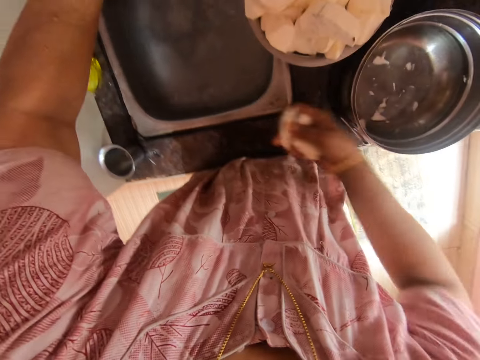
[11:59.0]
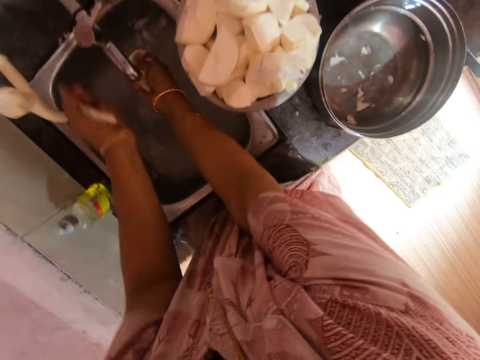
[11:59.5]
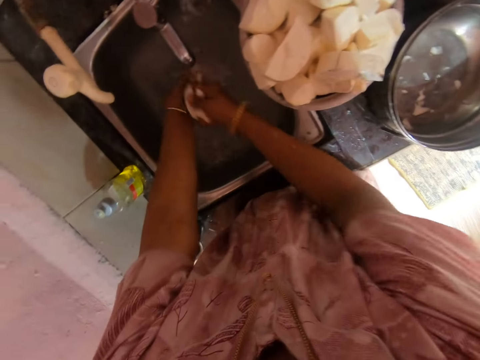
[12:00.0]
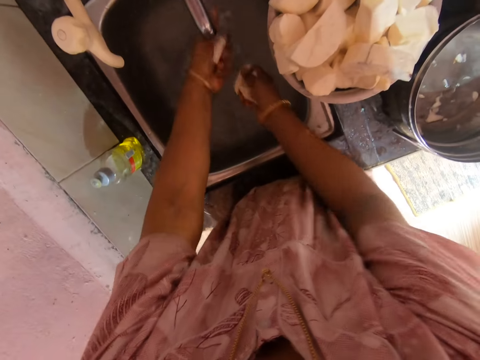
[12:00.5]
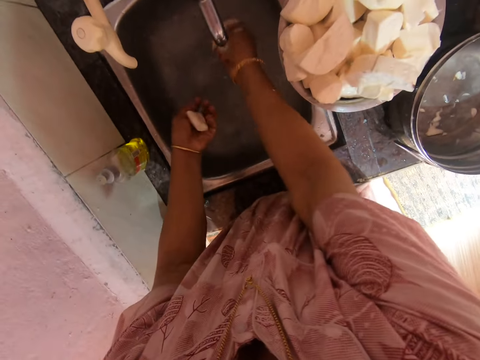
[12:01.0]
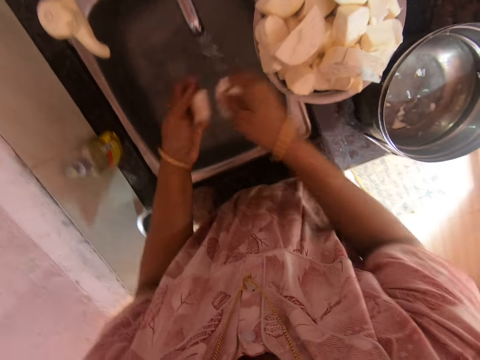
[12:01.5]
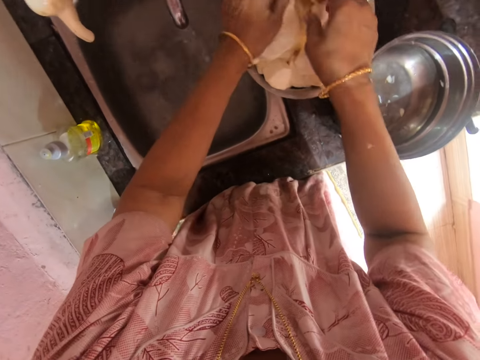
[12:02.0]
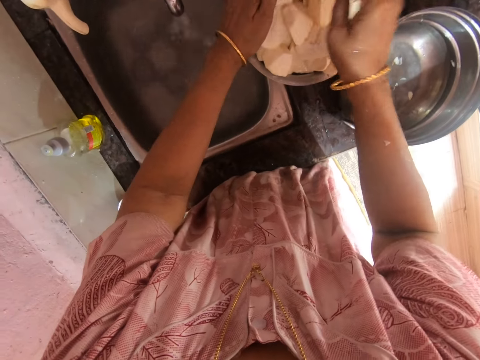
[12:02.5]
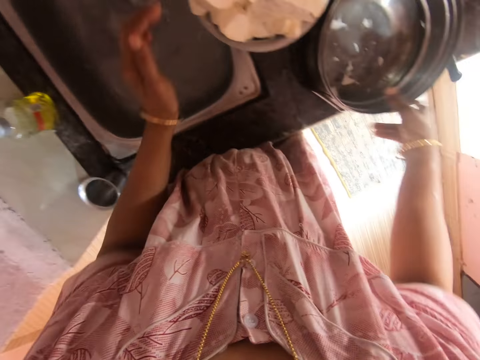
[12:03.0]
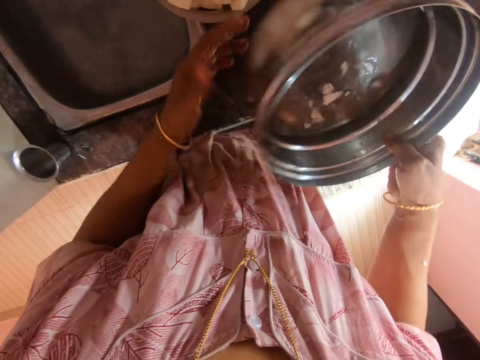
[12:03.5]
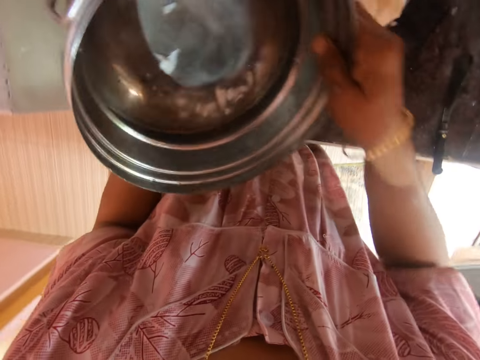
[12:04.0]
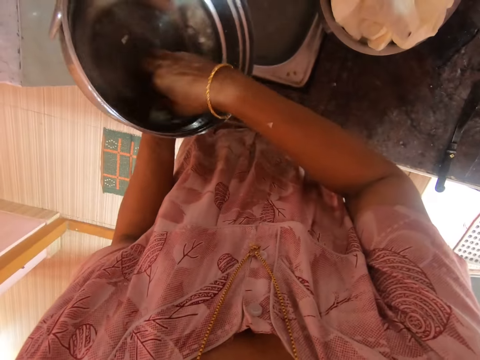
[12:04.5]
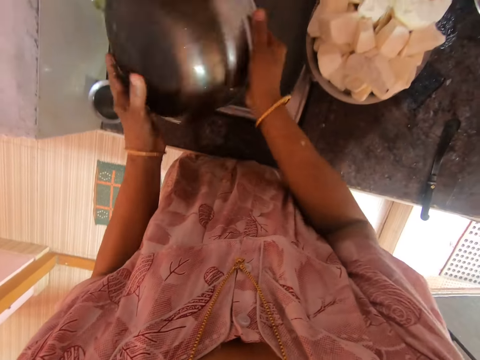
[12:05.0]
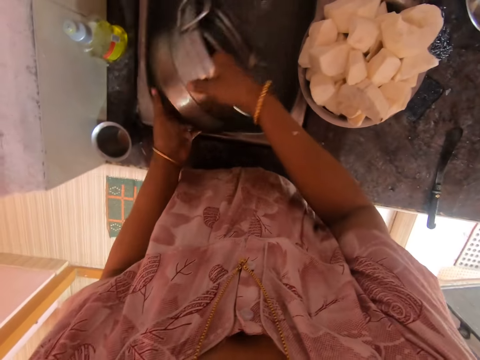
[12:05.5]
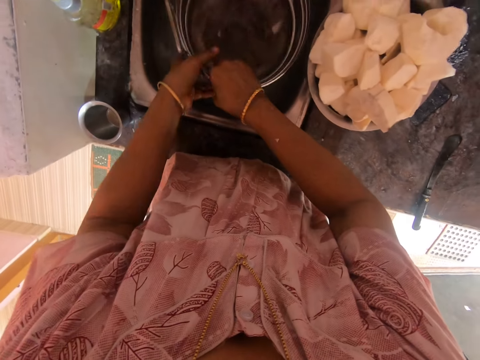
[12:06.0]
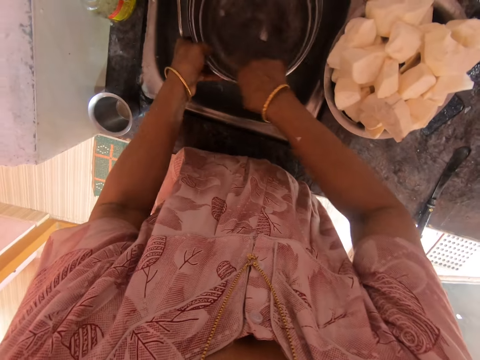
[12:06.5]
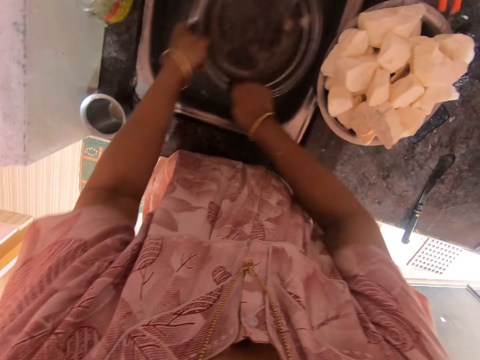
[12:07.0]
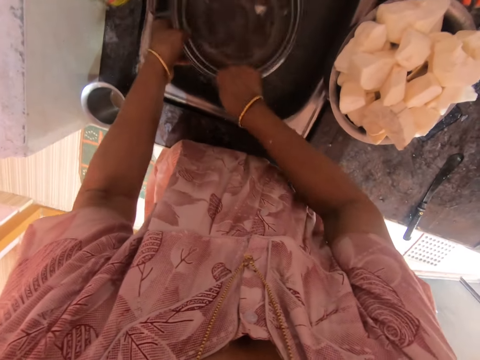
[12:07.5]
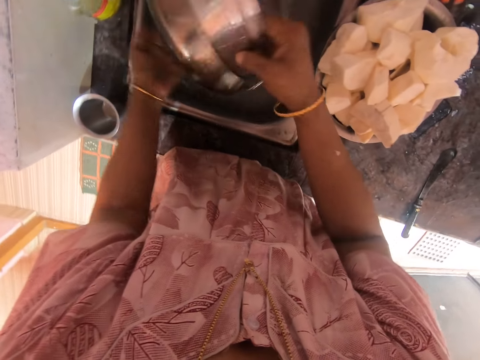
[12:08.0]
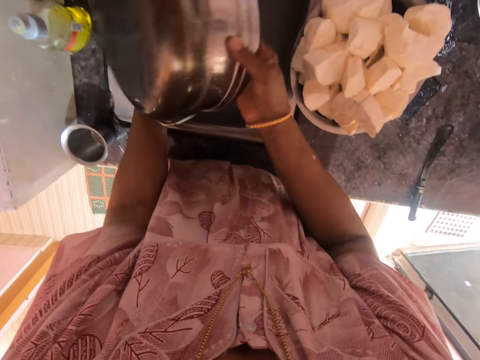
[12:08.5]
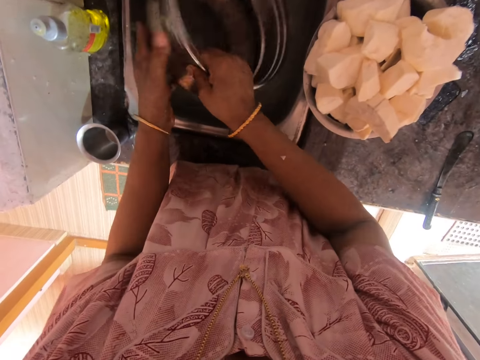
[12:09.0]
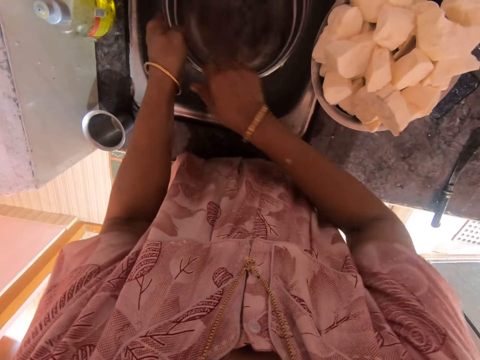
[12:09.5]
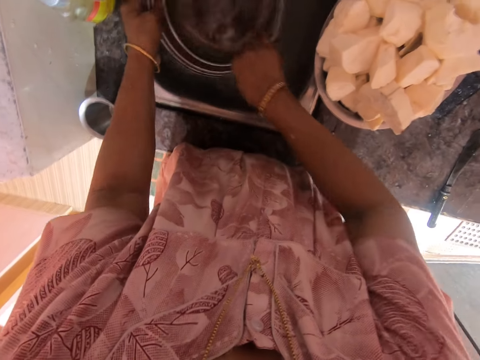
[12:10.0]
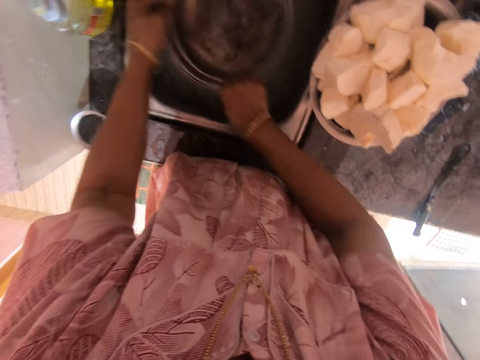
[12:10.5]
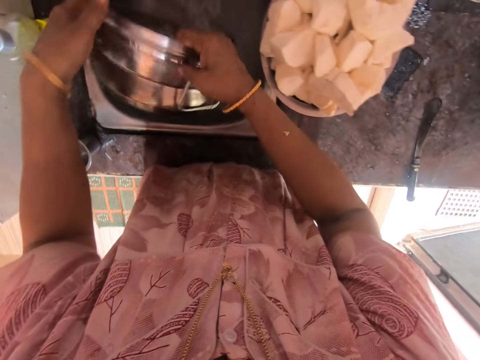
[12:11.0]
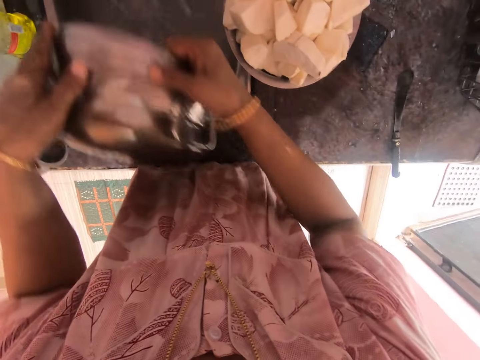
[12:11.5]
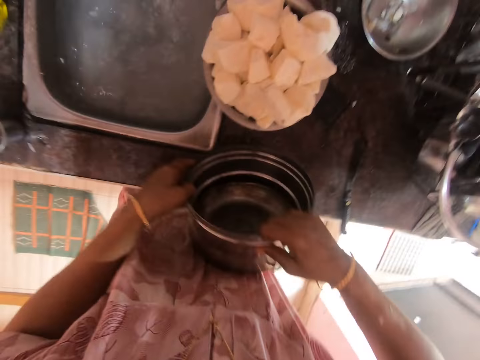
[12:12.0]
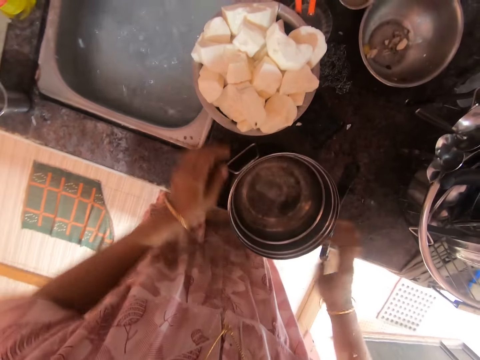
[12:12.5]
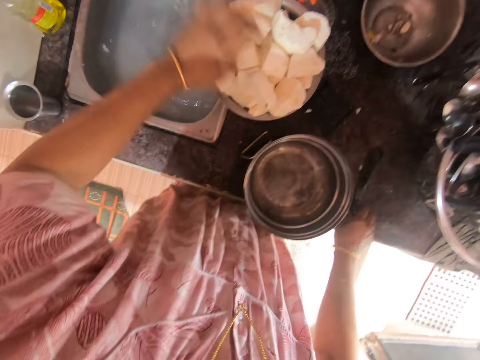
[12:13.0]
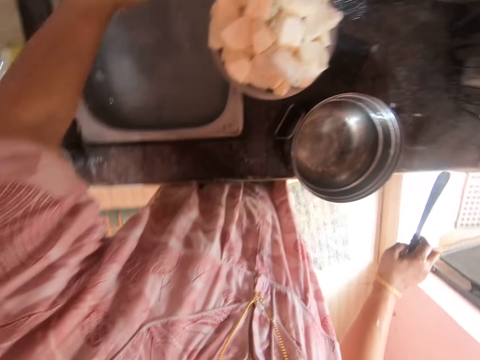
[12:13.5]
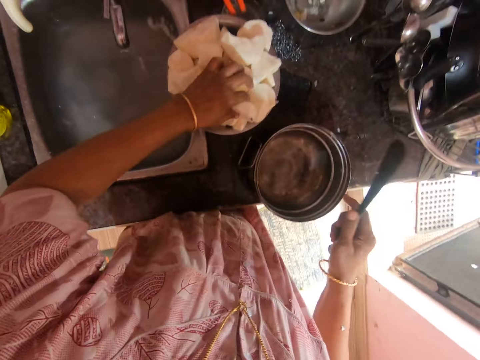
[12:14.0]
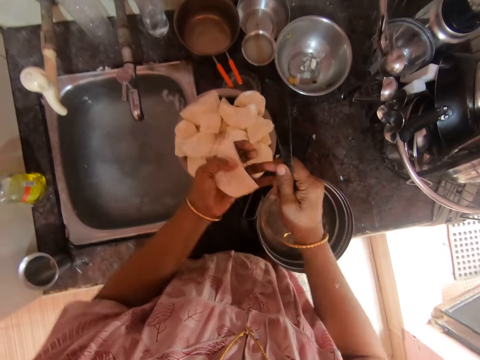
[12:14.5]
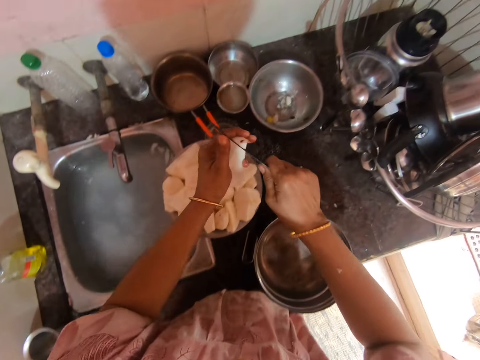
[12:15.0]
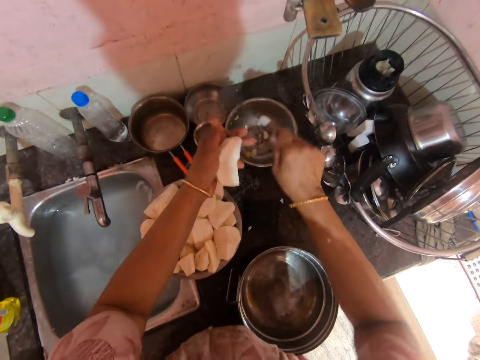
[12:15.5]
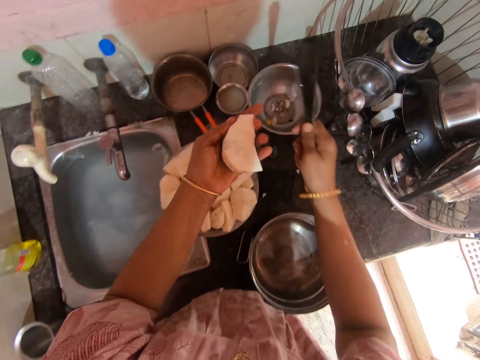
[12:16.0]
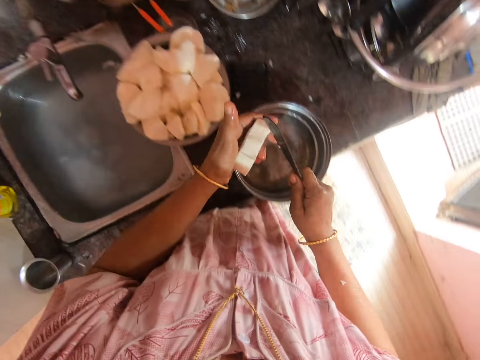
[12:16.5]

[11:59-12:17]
The camera wearer washes cassava in the sink. They put the cassava pieces in the cooking pot. They pick a bowl from the table. They pour water with dirt in the sink. They put water in the bowl. They rinse the bowl in the sink. They pour water in the sink. They put water in the bowl. They rinse the bowl in the sink. They pour water in the sink. They put the bowl on the table. They pick a knife from the table. They pick the cassava from the pot. They cut the cassava with the knife. They peel the cassava piece. They drop the dirt in the bowl.

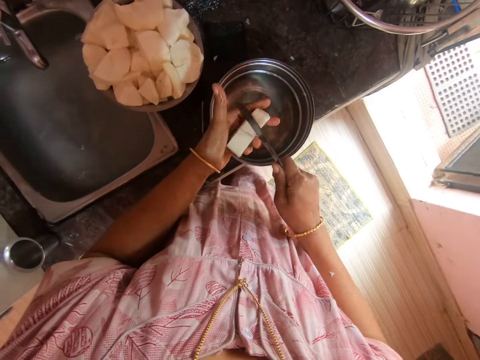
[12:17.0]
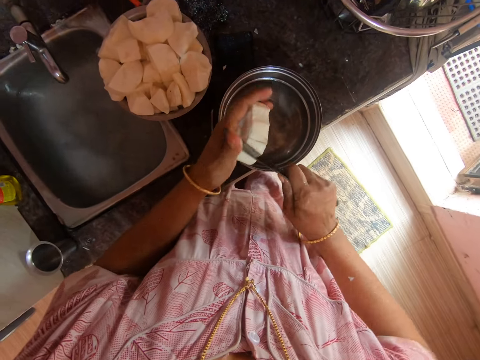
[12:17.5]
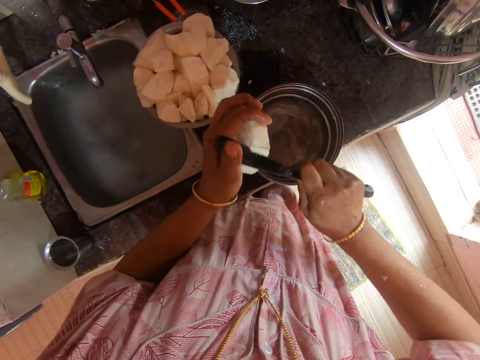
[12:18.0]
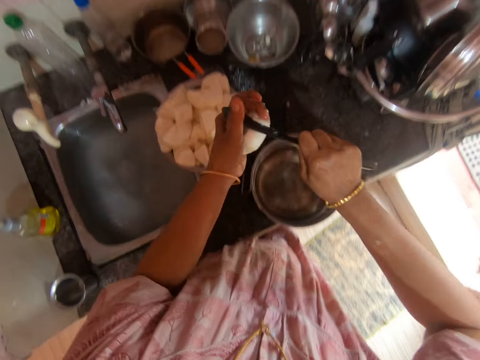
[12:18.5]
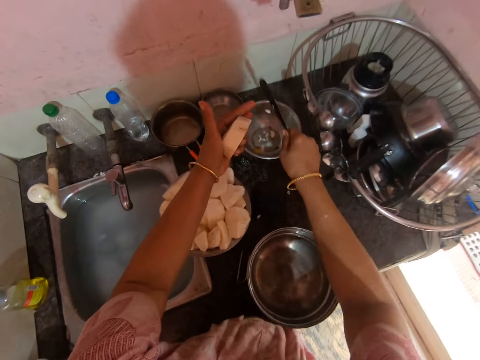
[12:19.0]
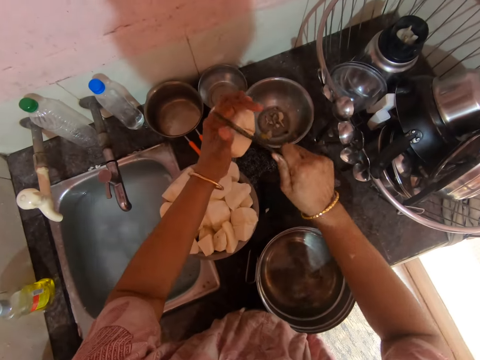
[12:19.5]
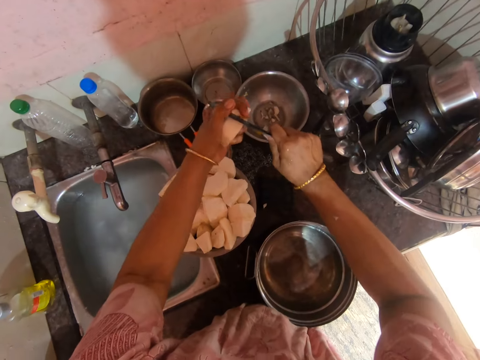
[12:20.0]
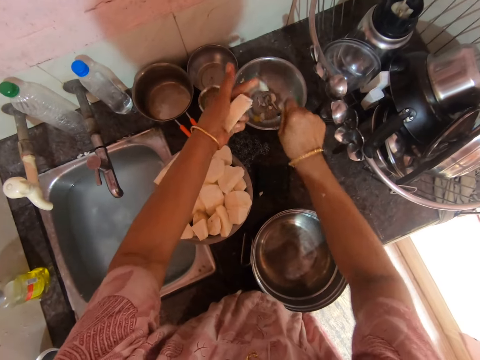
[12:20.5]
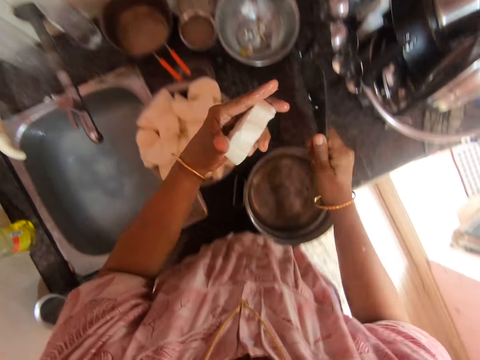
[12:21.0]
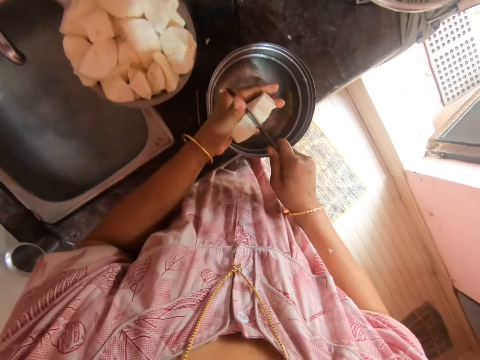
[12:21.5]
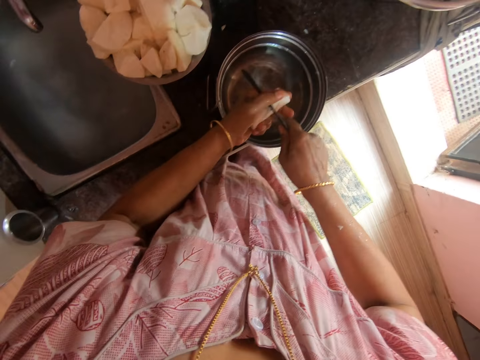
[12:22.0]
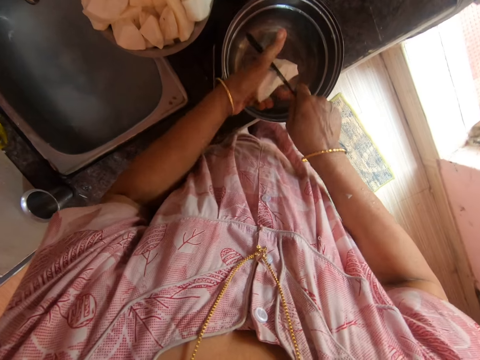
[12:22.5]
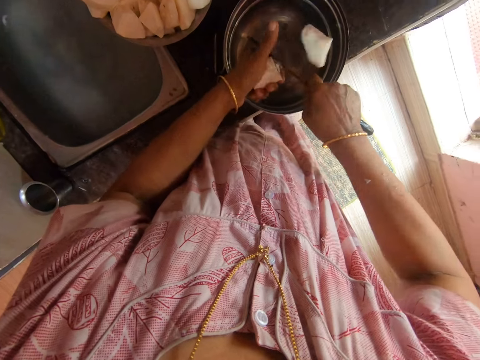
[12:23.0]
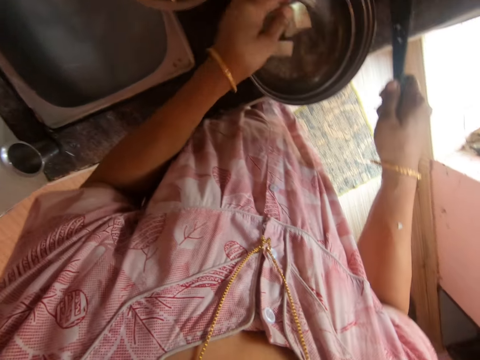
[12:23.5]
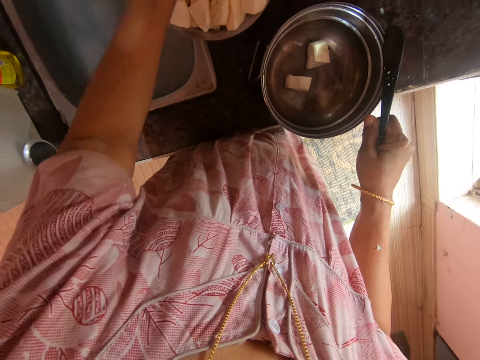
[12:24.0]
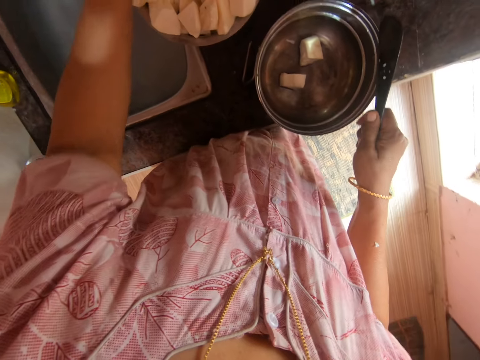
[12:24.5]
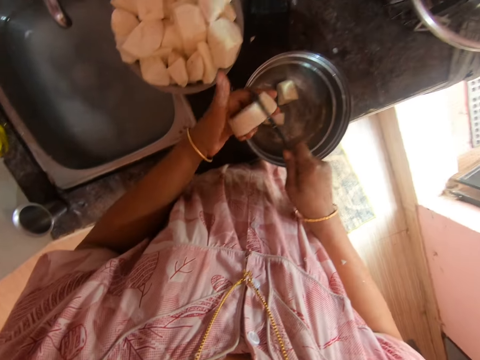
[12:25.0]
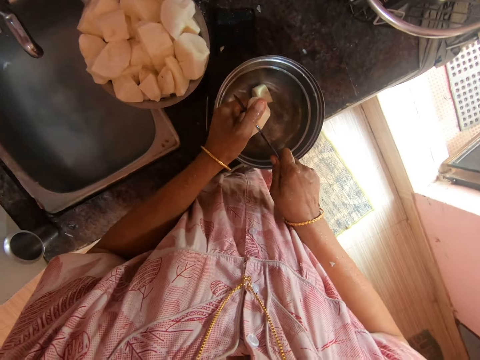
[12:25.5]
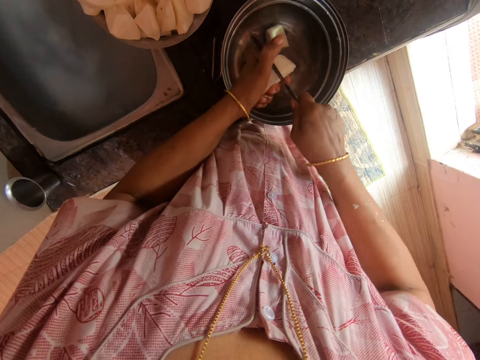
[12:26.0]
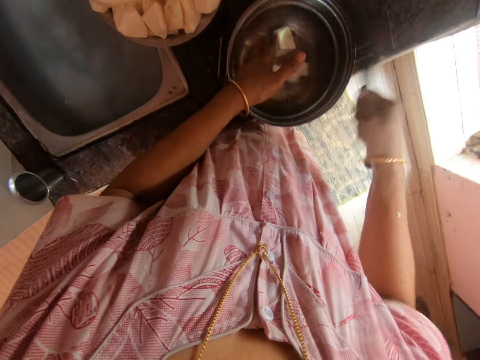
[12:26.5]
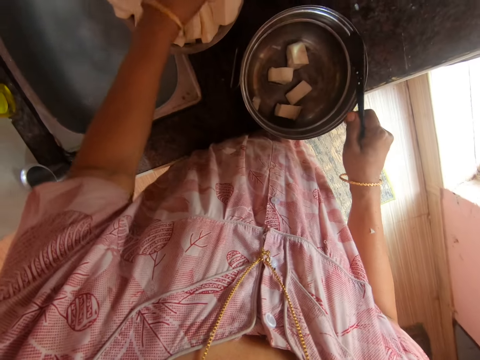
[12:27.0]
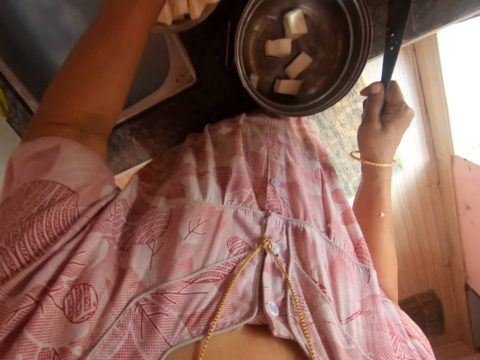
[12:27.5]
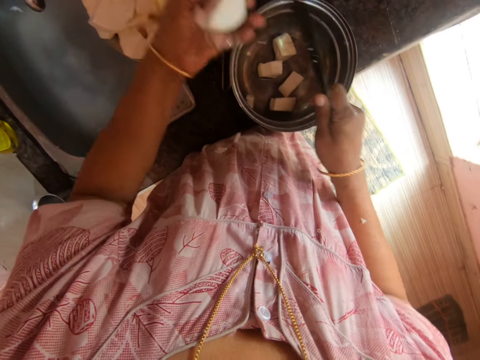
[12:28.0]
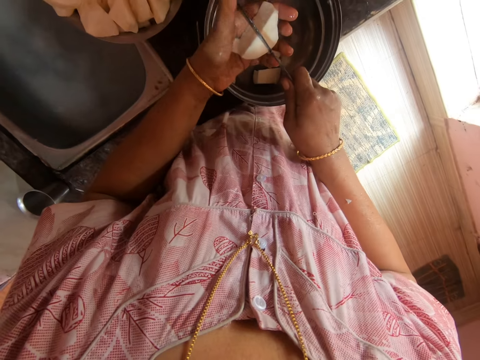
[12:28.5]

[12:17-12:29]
The camera wearer cuts the unwanted part on a cassava piece with the knife. They drop the dirt in the bowl. They cut the cassava with the knife. They put the cassava in the bowl. They pick the cassava from the pot. They cut the cassava with the knife. They put the cassava in the bowl. They pick the cassava from the pot. They put the cassava in the bowl.
